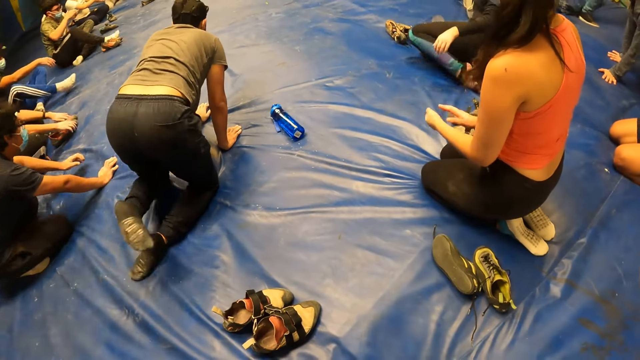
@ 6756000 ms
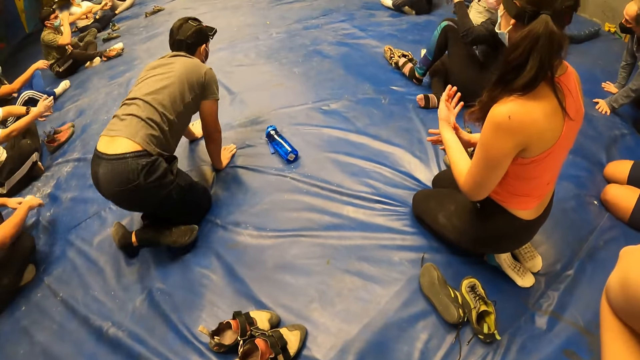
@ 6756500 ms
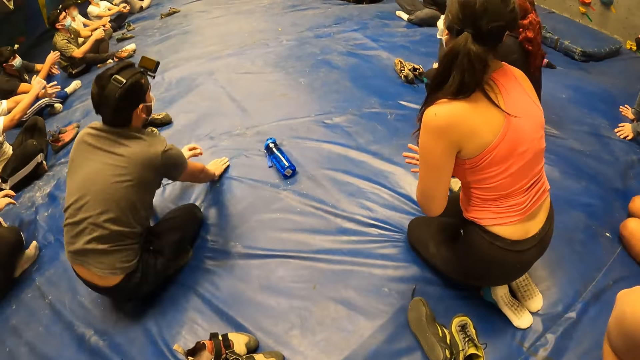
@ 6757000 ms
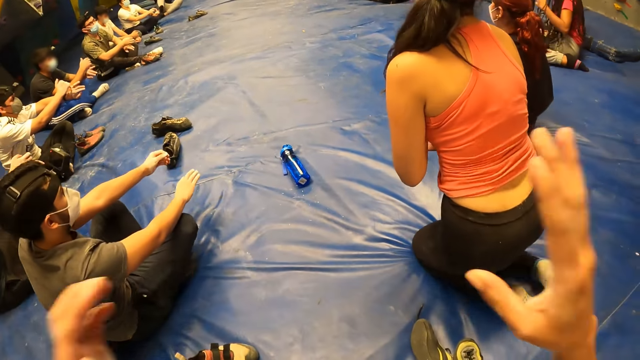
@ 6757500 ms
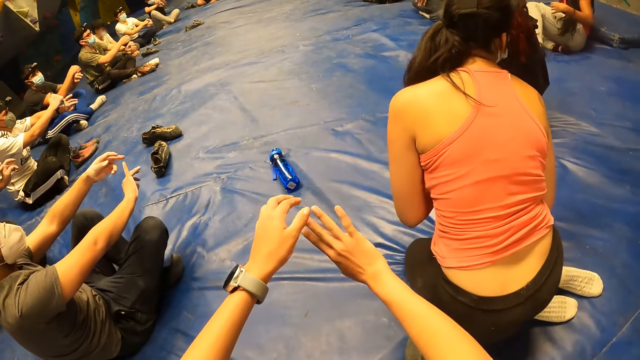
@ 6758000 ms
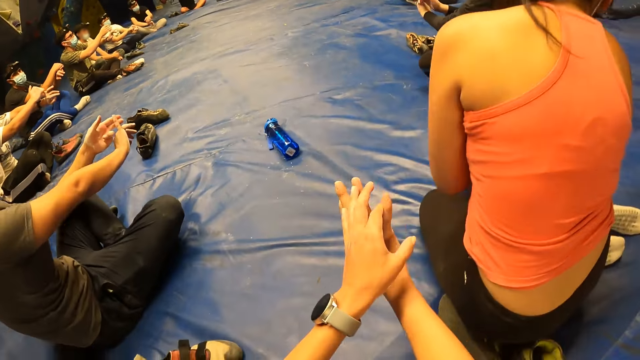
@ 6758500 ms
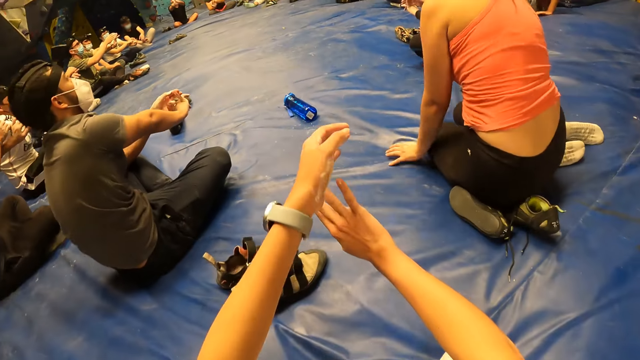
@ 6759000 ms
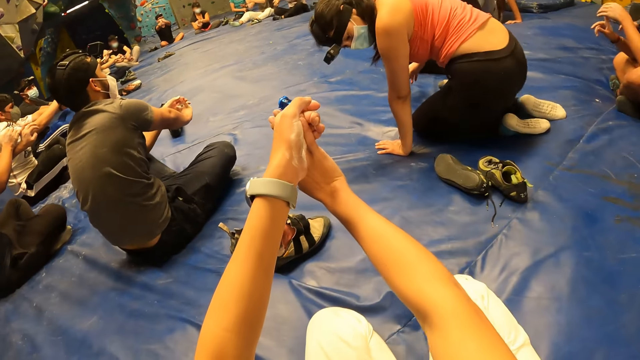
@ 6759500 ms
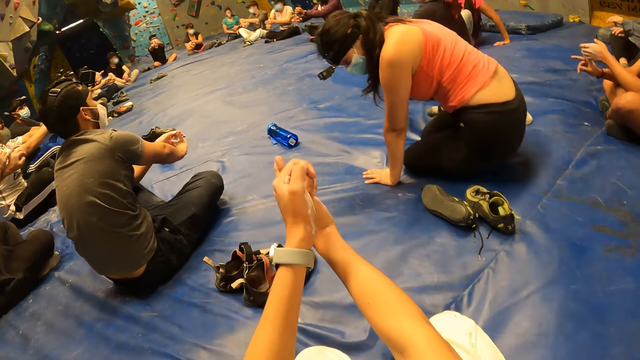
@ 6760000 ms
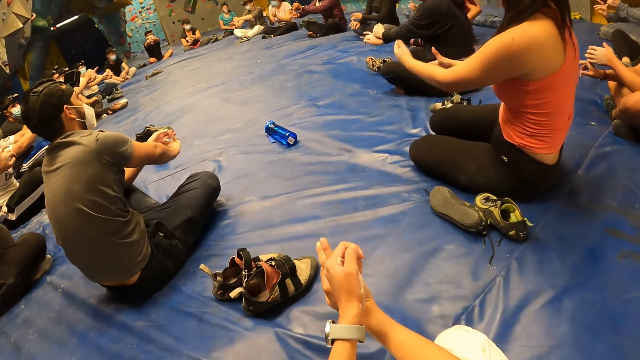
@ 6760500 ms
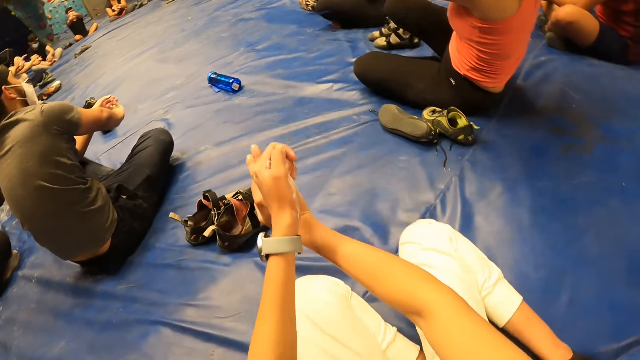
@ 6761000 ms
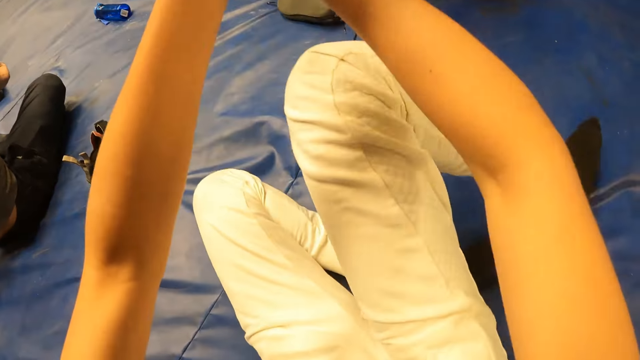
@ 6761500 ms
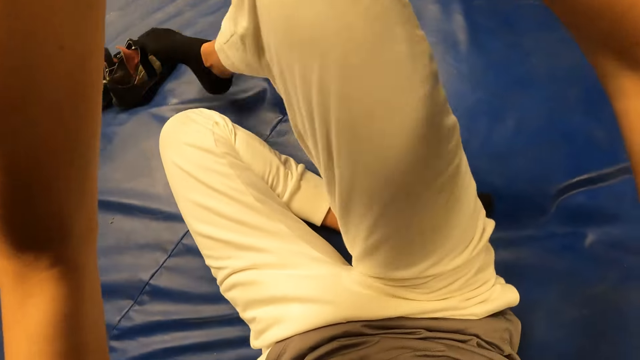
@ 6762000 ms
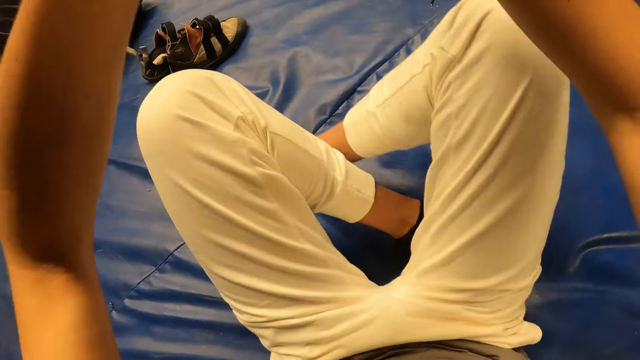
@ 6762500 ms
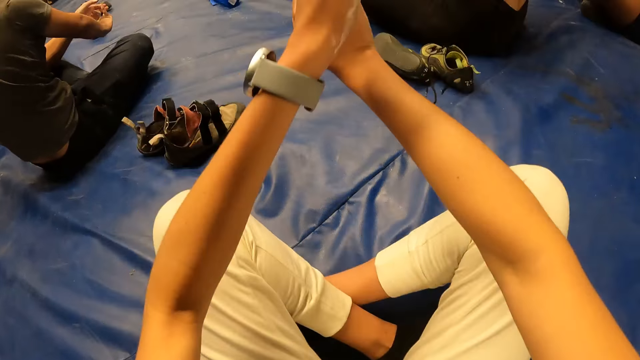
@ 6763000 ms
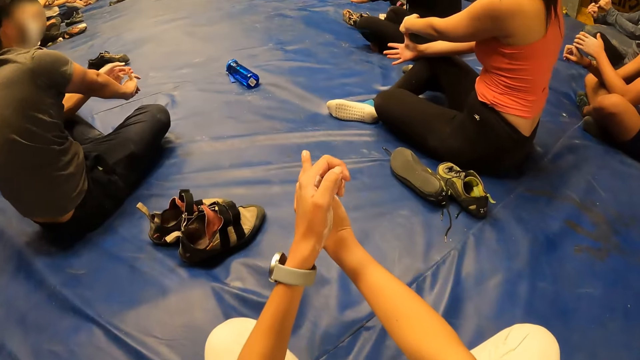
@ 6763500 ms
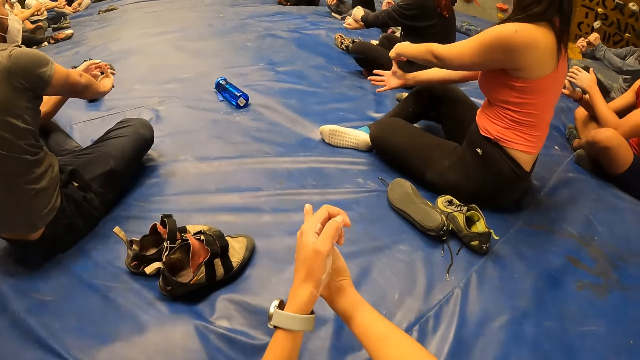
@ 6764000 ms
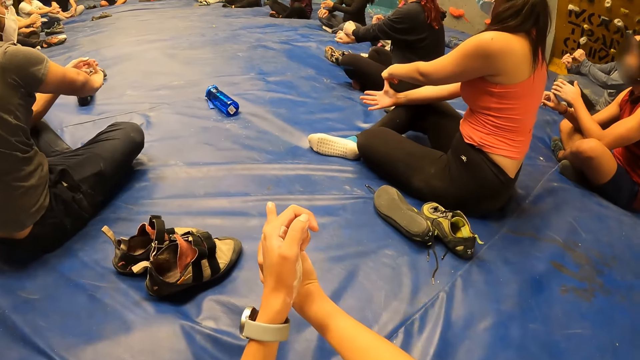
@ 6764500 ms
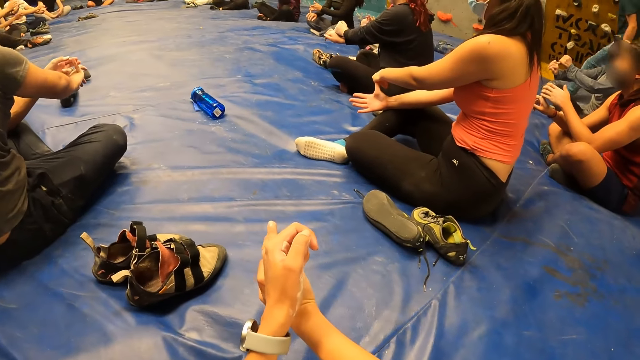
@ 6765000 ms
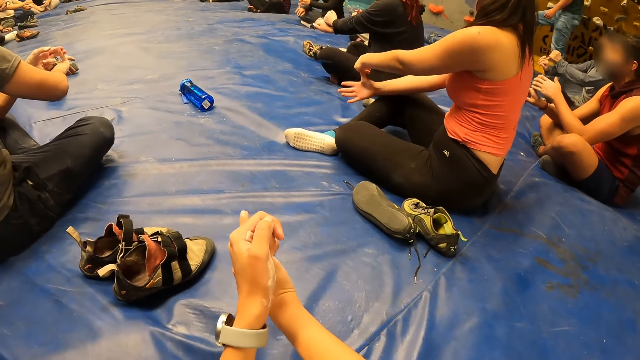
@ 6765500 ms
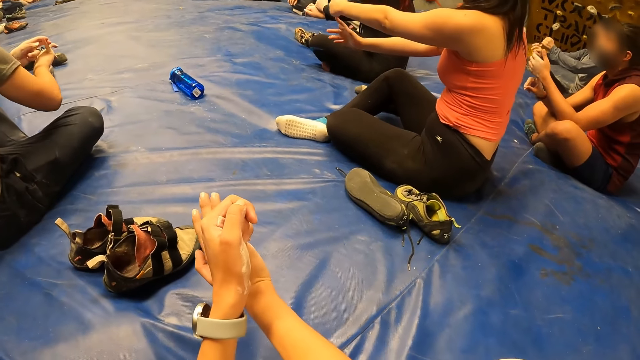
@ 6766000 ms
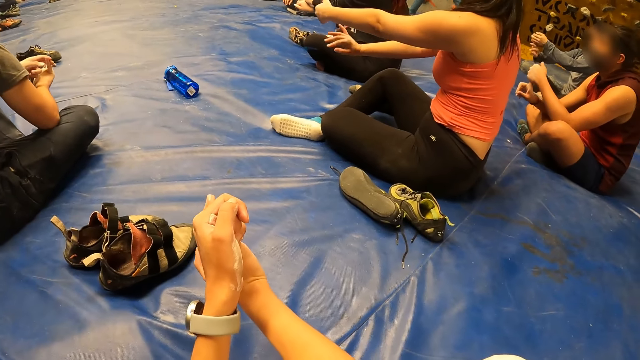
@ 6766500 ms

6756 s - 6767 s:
A man moves on the floor. The camera wearer bends her right pinky finger backward with her left hand along with the group of people. They hold his hands. A woman adjusts herself on the ground. The camera wearer holds his hands. They move the leg on the floor. They look at the colleagues.

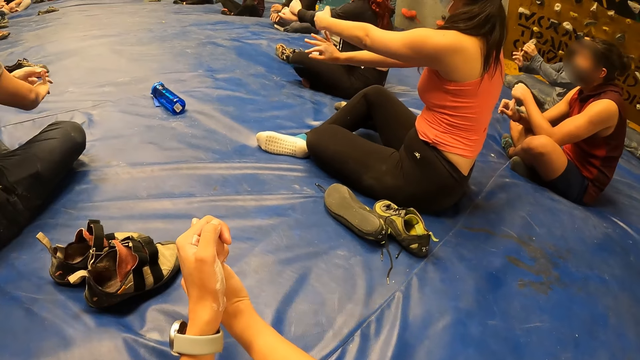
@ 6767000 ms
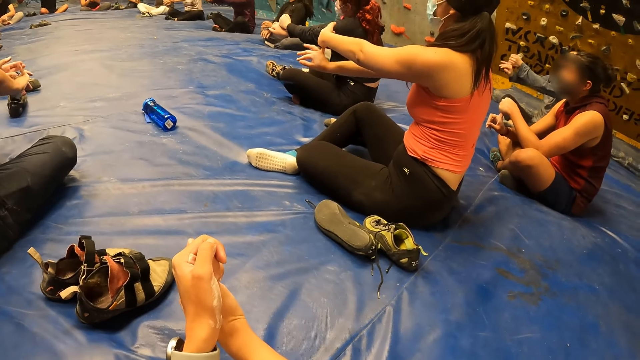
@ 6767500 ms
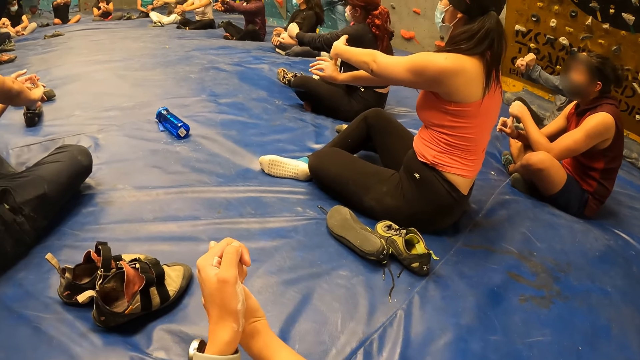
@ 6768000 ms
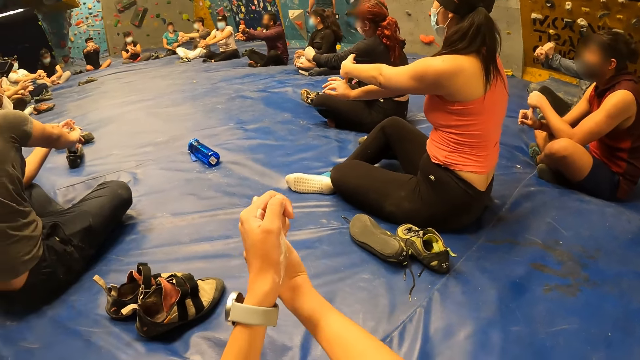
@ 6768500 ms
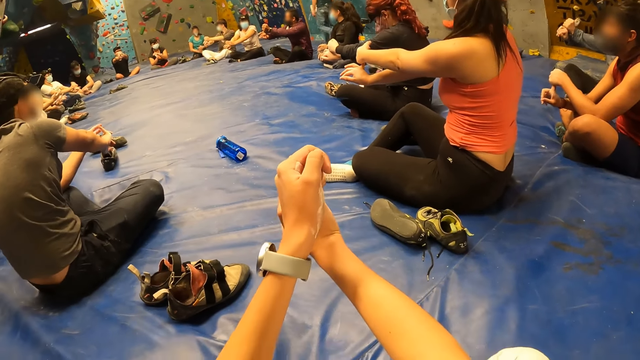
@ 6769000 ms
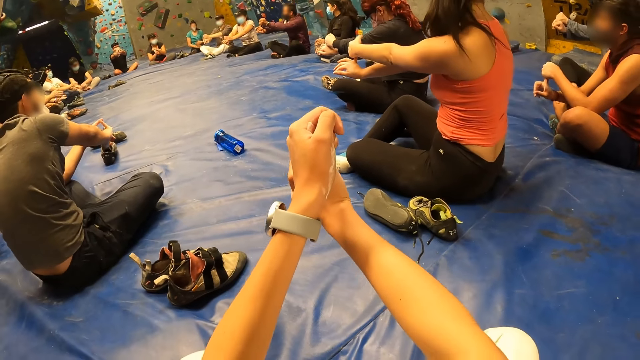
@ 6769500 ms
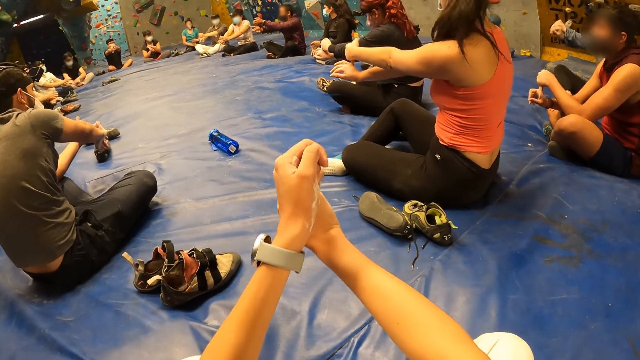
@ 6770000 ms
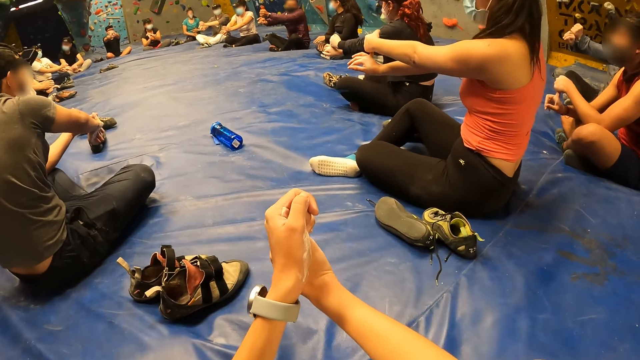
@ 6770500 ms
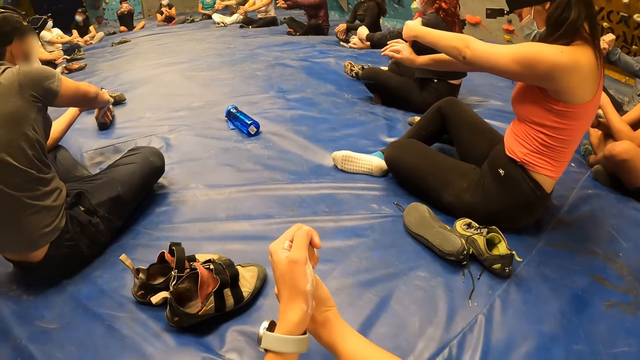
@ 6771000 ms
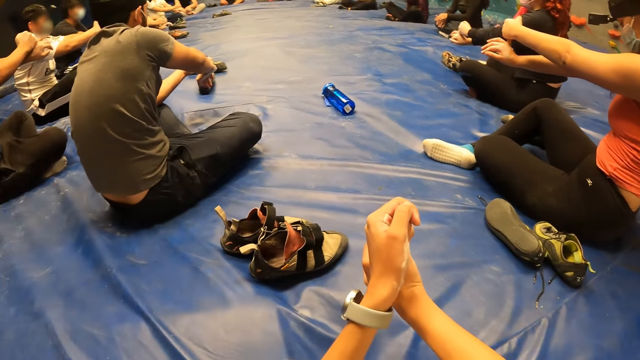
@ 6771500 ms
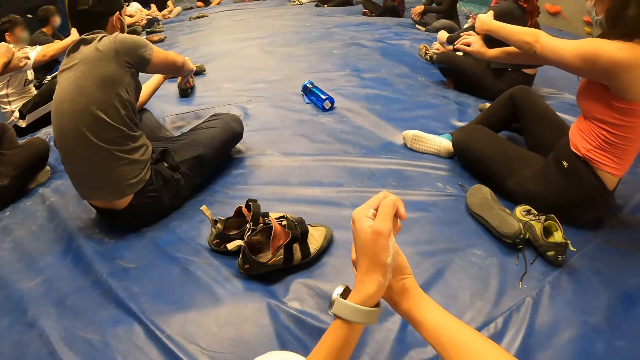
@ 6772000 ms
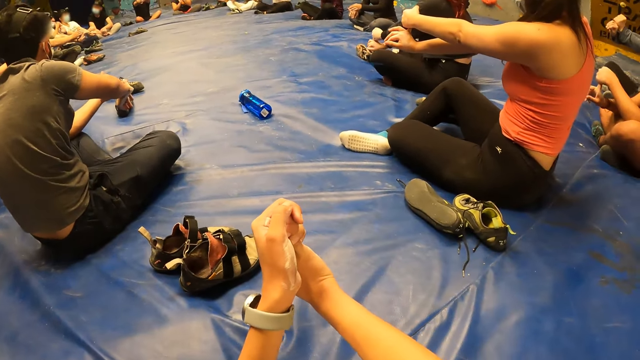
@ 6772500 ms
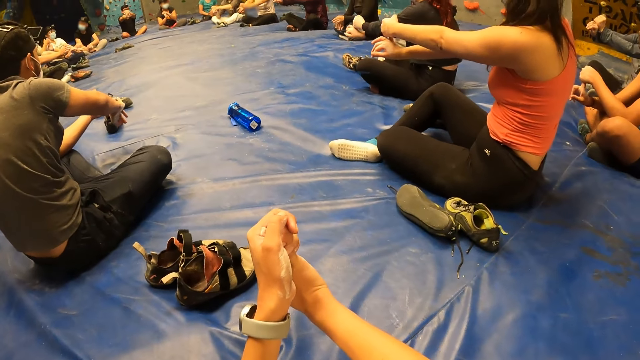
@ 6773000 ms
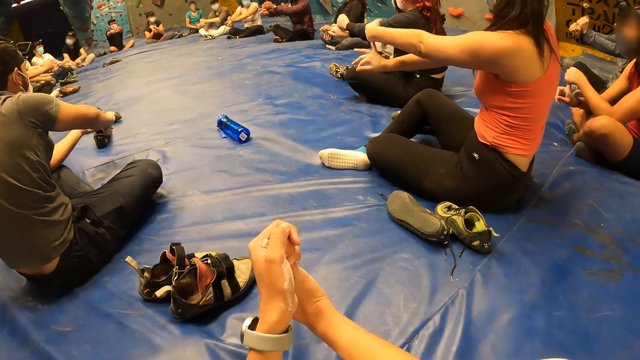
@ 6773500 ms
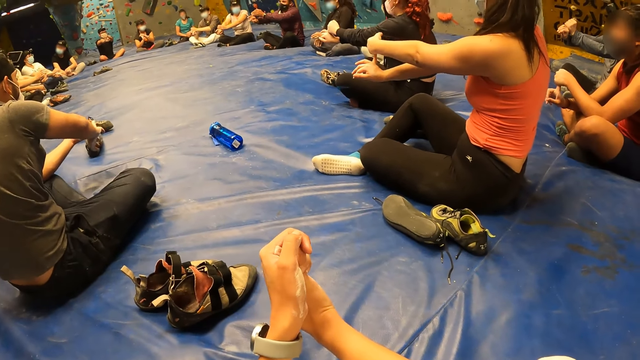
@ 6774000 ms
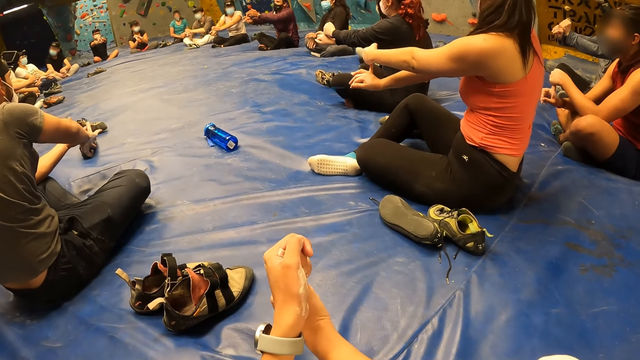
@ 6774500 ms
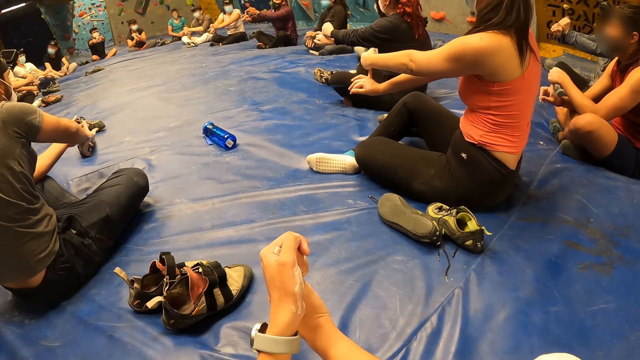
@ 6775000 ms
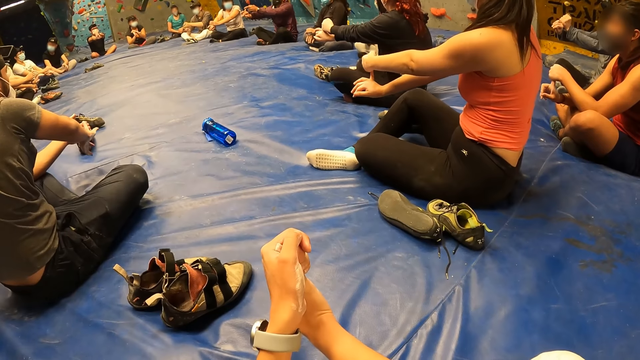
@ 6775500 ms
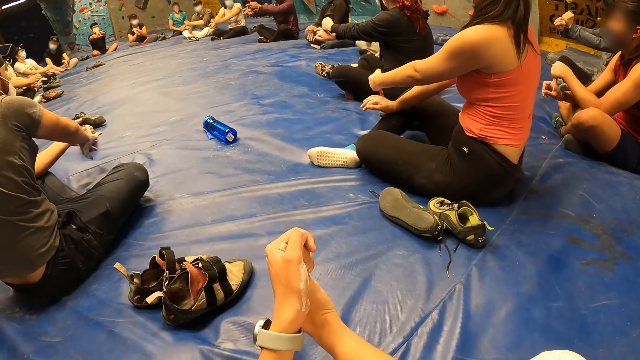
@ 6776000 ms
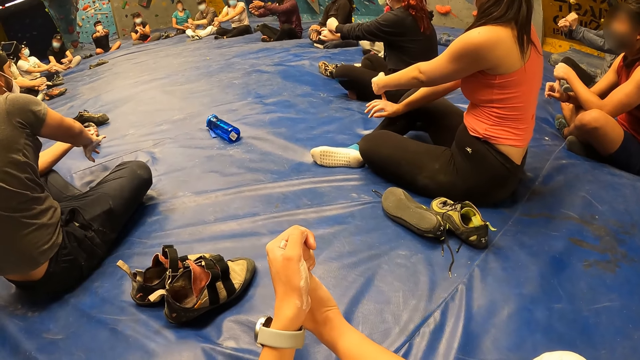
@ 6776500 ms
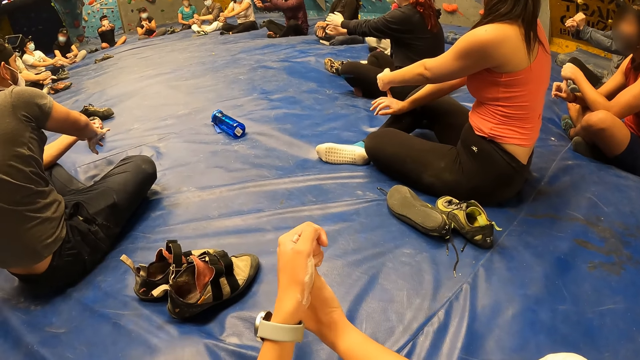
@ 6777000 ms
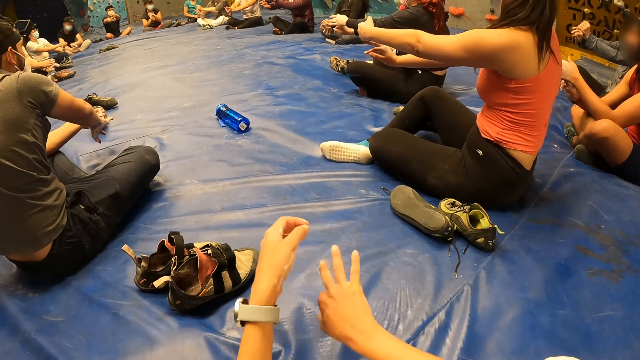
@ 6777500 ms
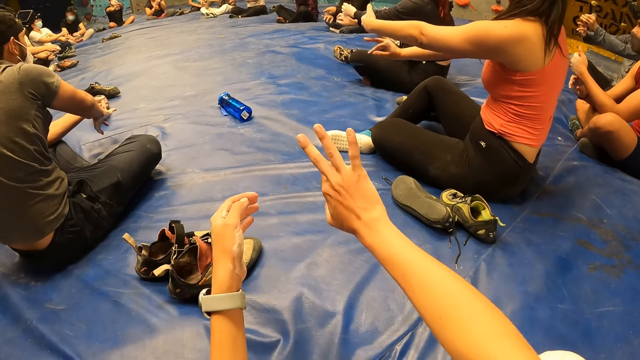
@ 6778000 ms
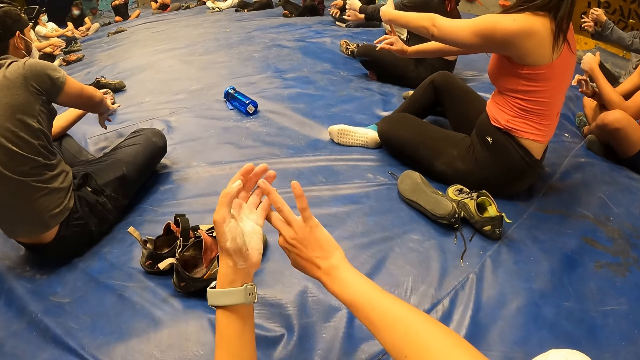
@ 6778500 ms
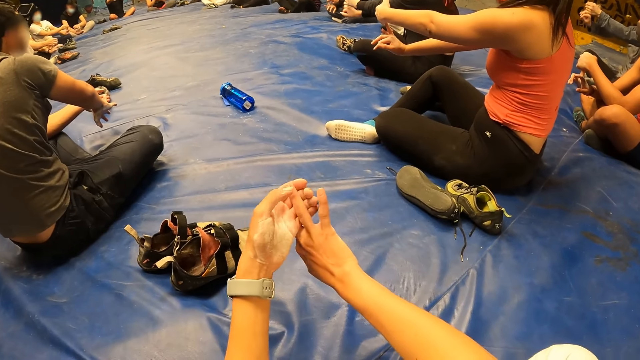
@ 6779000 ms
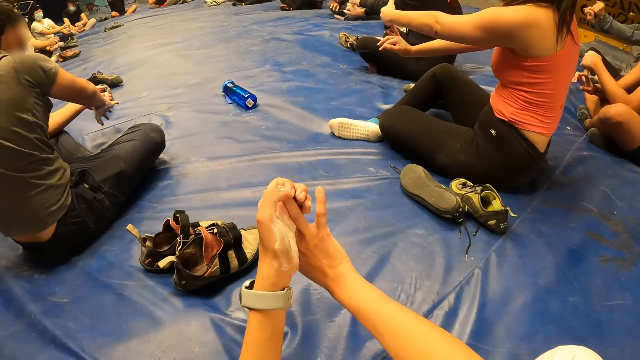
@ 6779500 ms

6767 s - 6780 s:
The camera wearer lifts both hands. He moves both hands. He looks around. He takes his left hand off his right hand. He lifts the right hand. He stretches his right ring finger with his left hand. He moves the right hand.
